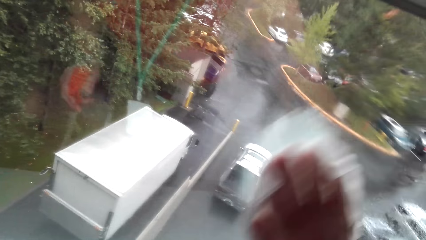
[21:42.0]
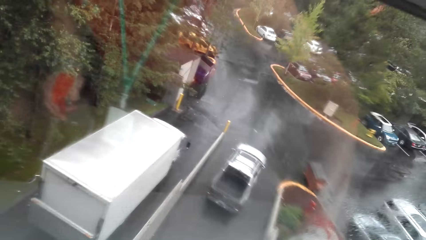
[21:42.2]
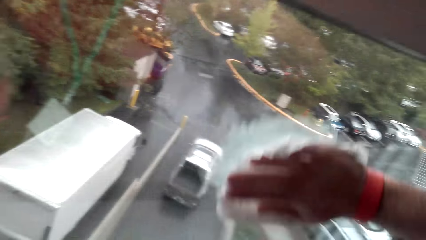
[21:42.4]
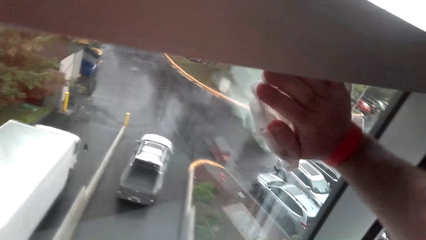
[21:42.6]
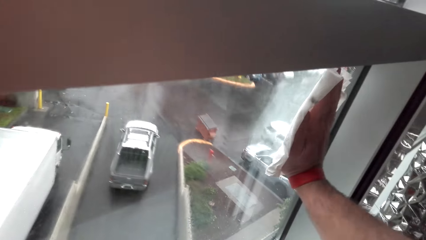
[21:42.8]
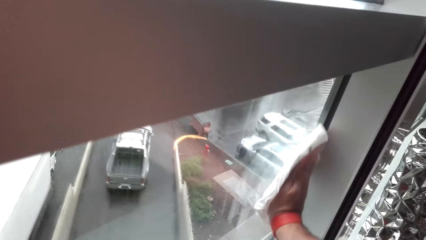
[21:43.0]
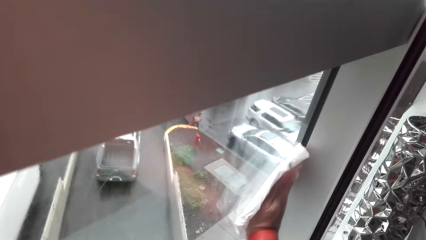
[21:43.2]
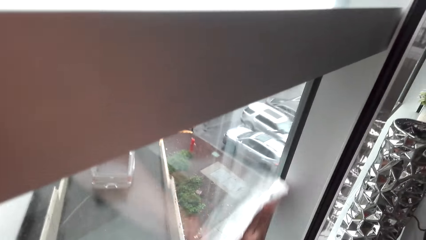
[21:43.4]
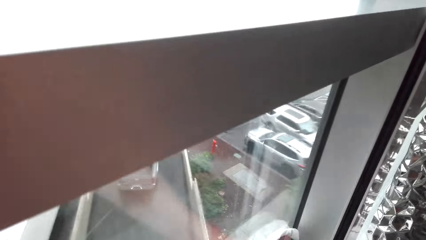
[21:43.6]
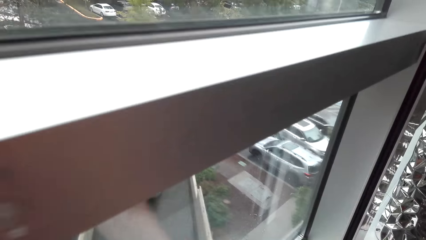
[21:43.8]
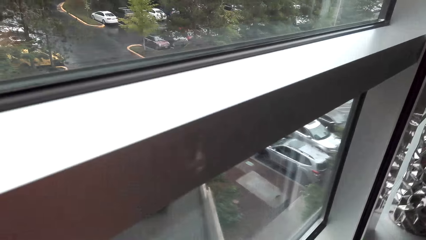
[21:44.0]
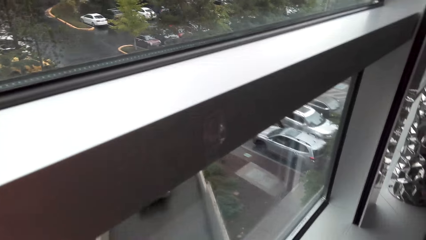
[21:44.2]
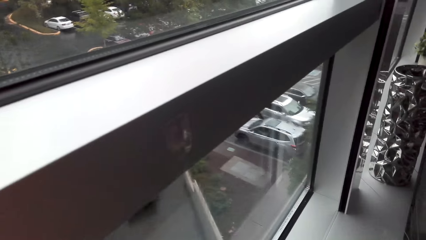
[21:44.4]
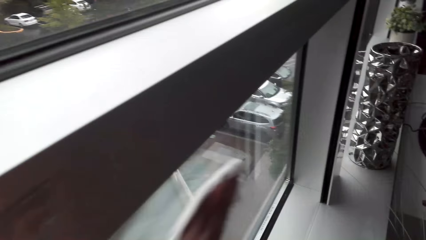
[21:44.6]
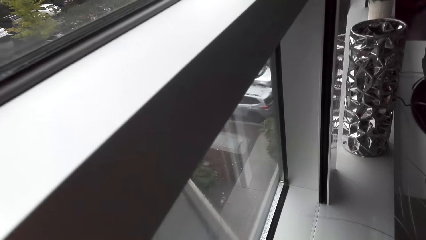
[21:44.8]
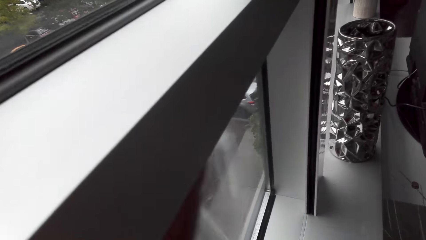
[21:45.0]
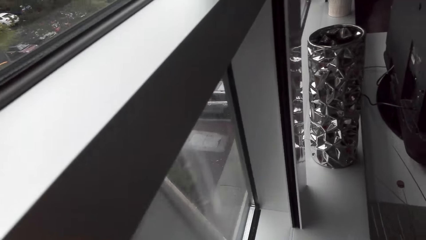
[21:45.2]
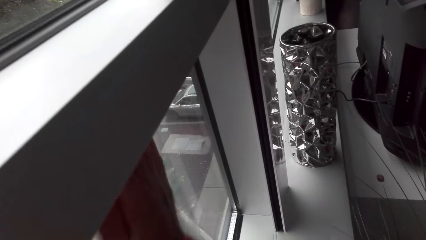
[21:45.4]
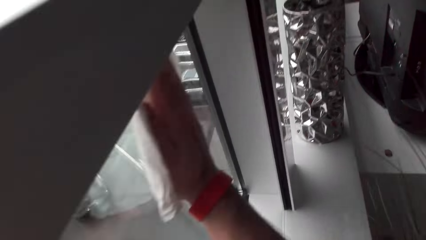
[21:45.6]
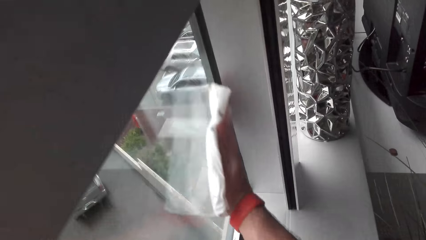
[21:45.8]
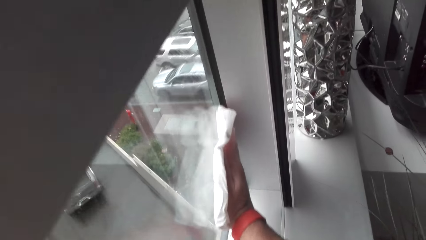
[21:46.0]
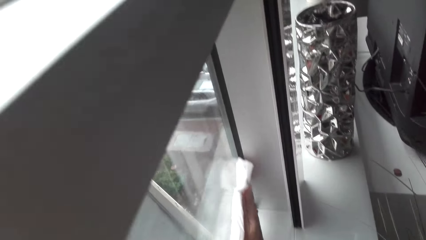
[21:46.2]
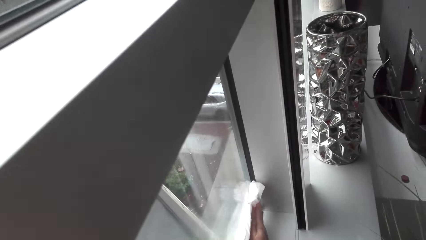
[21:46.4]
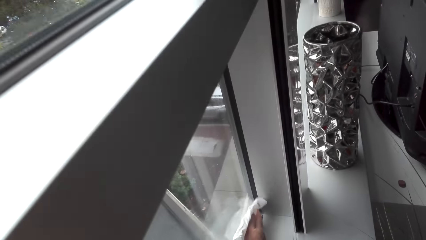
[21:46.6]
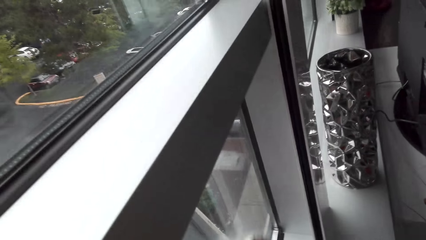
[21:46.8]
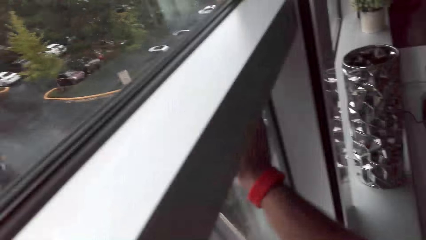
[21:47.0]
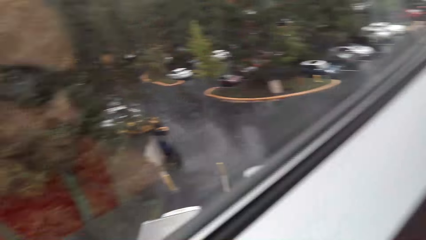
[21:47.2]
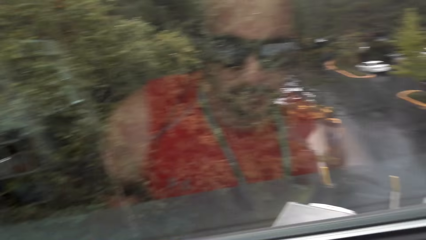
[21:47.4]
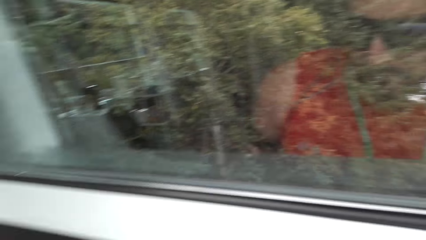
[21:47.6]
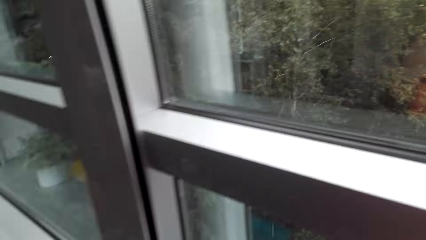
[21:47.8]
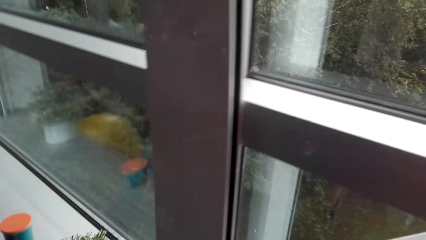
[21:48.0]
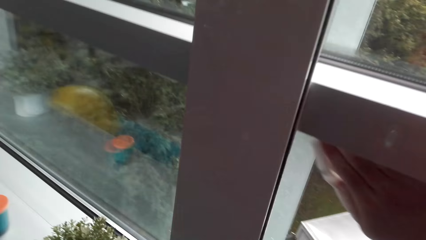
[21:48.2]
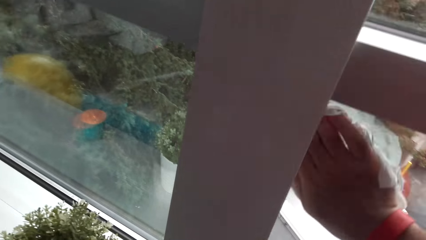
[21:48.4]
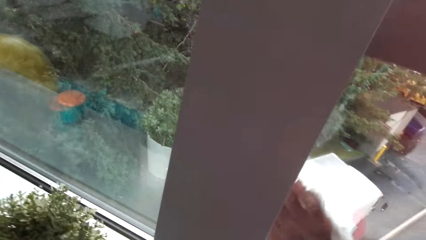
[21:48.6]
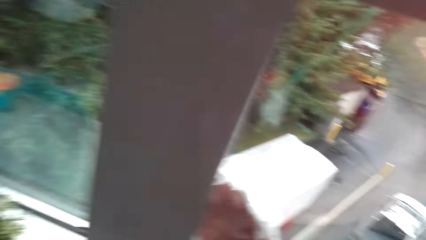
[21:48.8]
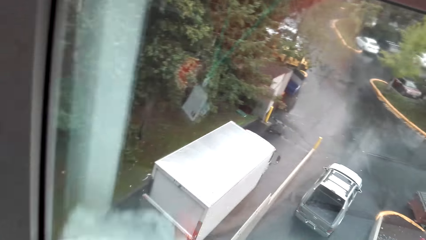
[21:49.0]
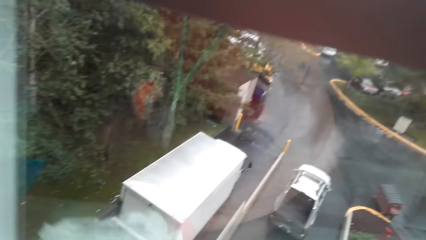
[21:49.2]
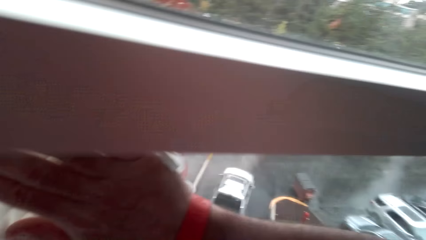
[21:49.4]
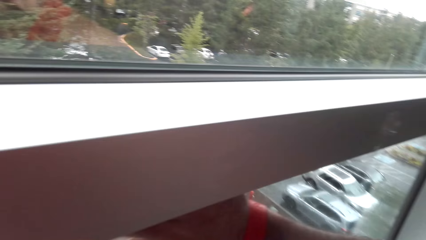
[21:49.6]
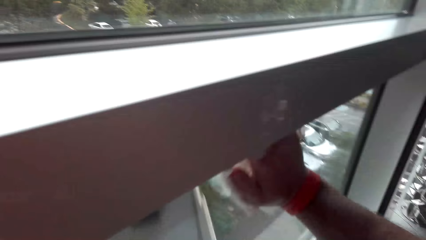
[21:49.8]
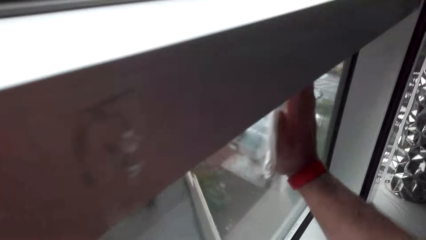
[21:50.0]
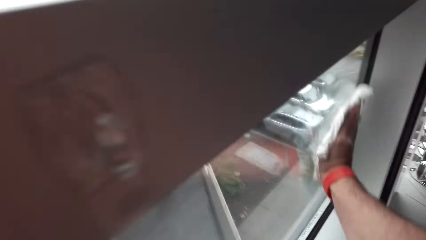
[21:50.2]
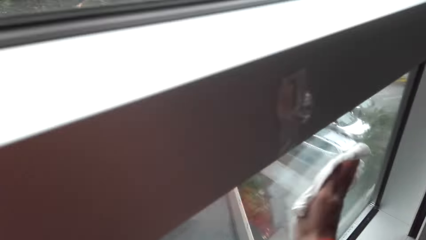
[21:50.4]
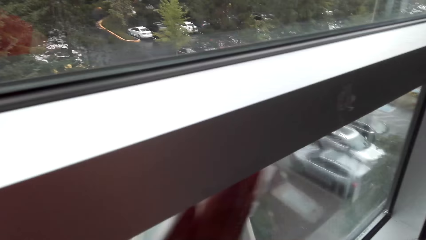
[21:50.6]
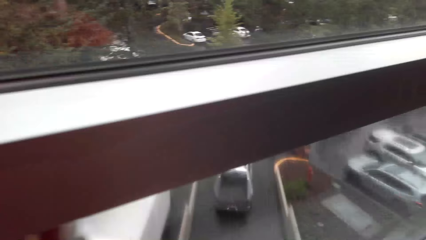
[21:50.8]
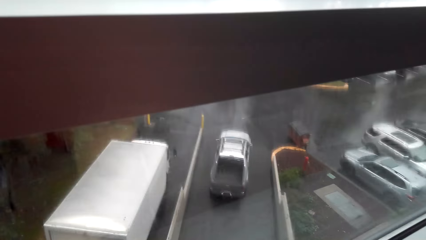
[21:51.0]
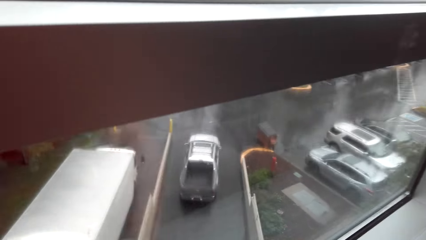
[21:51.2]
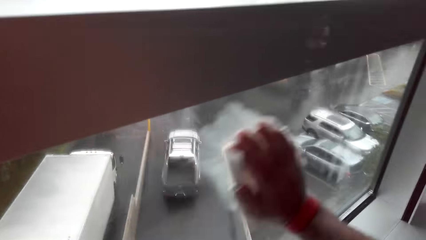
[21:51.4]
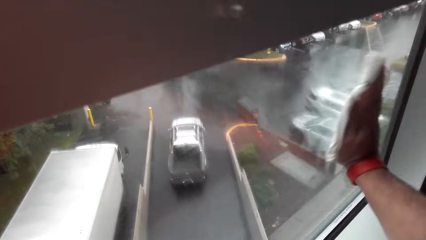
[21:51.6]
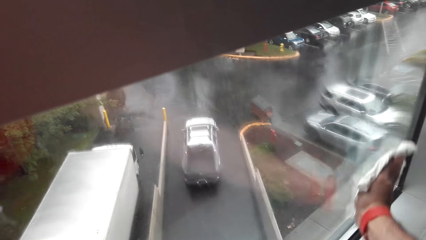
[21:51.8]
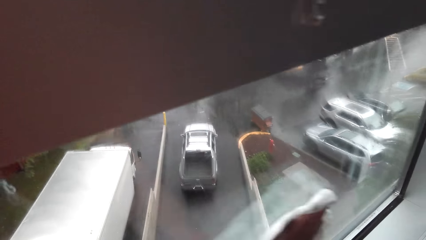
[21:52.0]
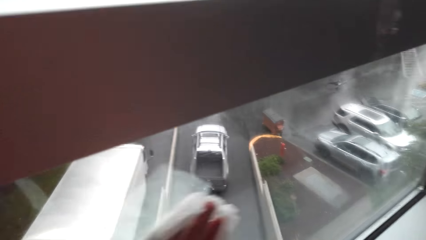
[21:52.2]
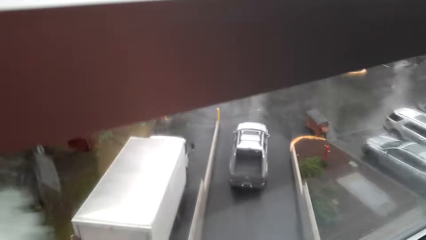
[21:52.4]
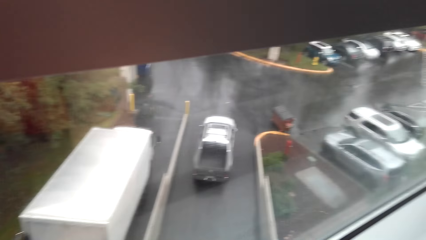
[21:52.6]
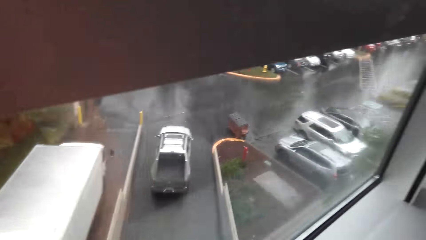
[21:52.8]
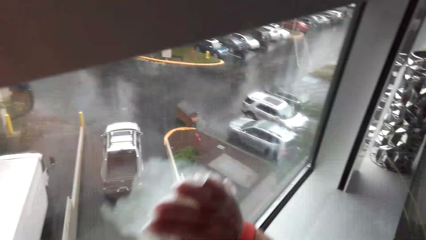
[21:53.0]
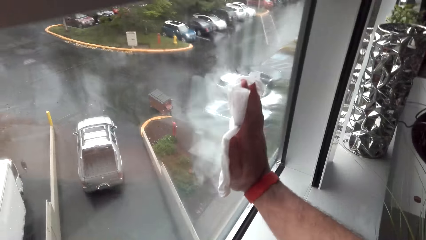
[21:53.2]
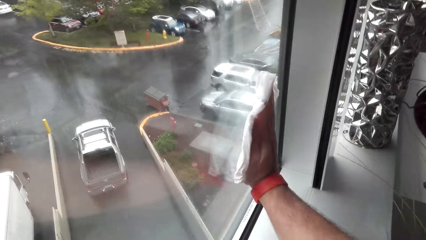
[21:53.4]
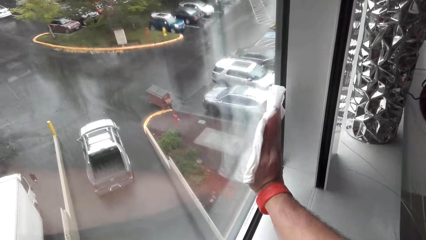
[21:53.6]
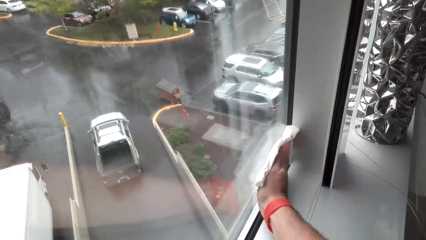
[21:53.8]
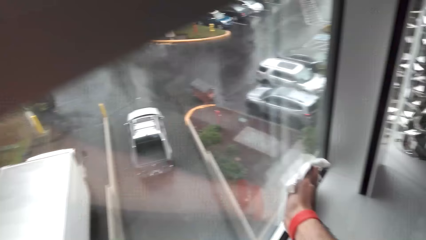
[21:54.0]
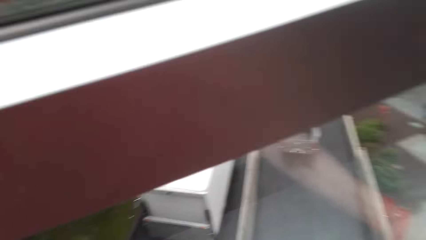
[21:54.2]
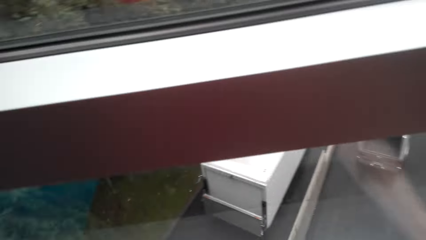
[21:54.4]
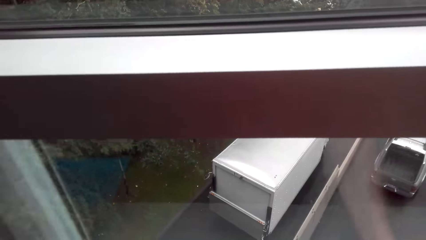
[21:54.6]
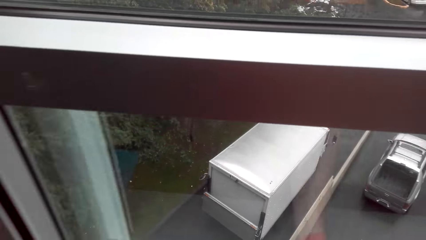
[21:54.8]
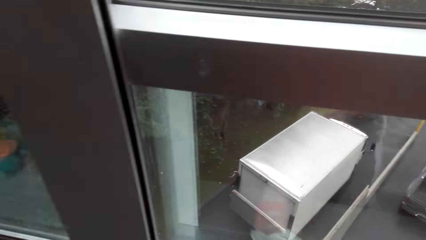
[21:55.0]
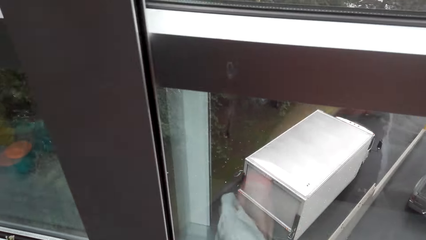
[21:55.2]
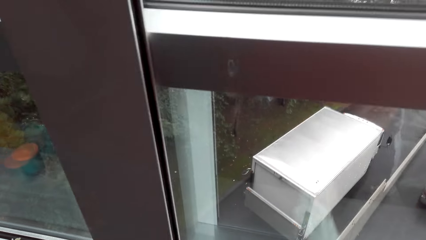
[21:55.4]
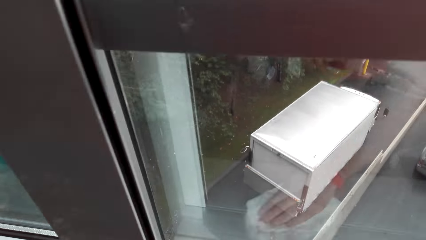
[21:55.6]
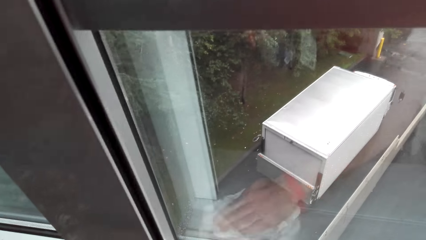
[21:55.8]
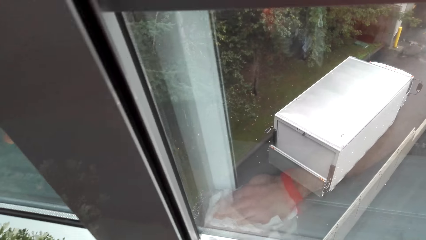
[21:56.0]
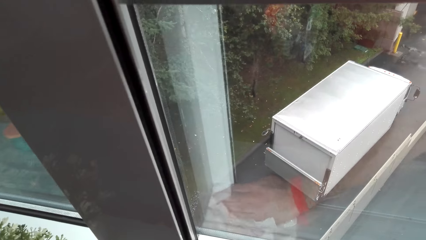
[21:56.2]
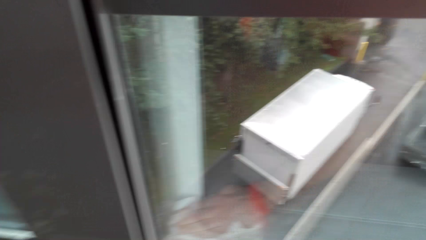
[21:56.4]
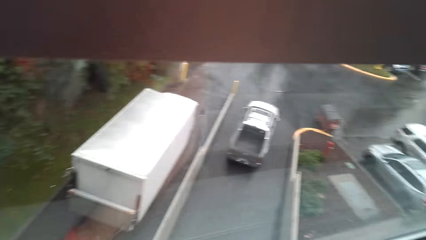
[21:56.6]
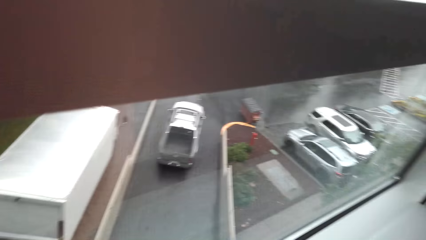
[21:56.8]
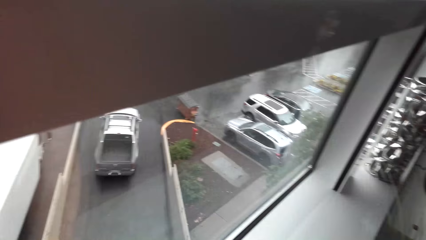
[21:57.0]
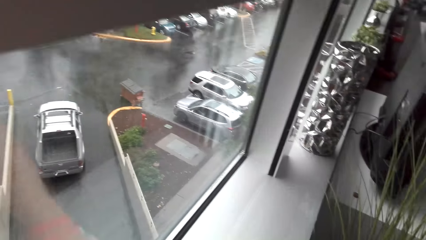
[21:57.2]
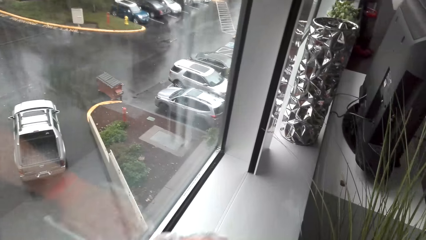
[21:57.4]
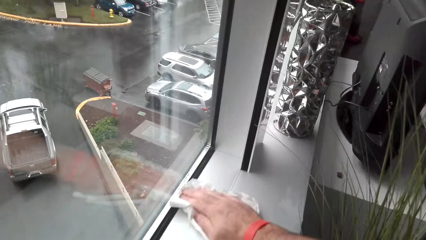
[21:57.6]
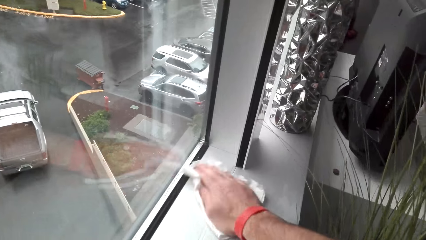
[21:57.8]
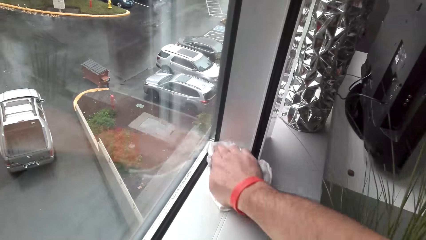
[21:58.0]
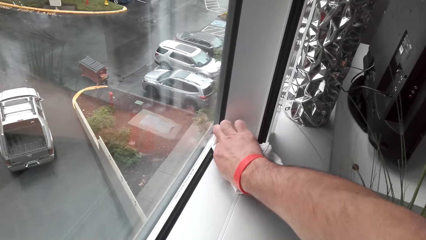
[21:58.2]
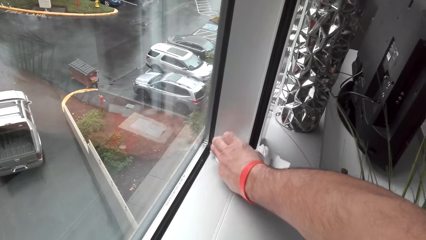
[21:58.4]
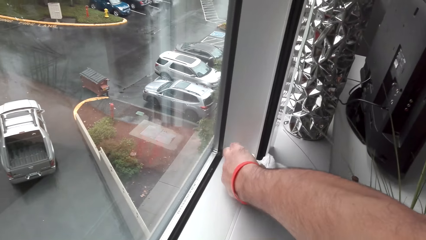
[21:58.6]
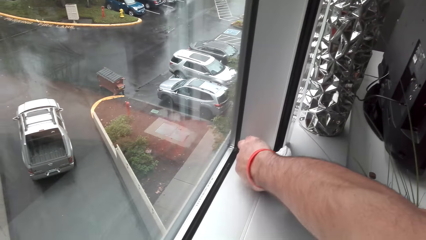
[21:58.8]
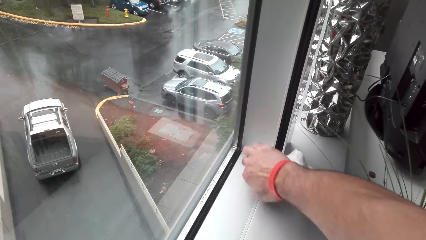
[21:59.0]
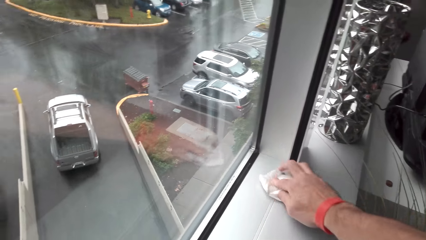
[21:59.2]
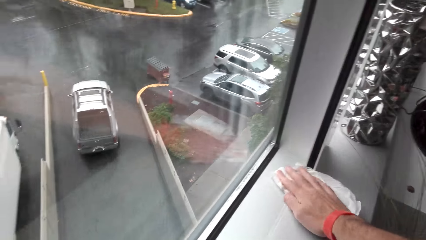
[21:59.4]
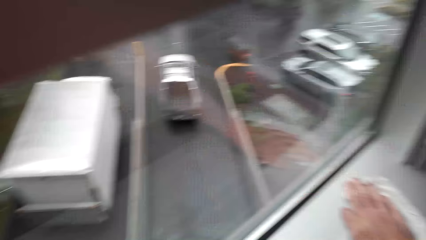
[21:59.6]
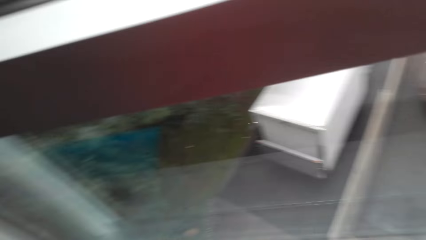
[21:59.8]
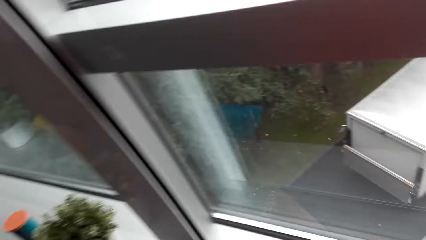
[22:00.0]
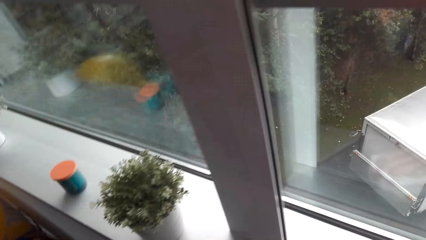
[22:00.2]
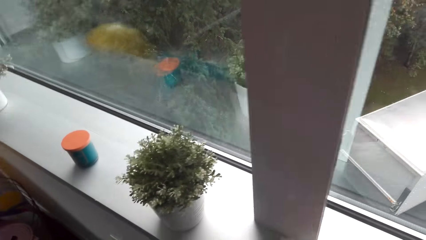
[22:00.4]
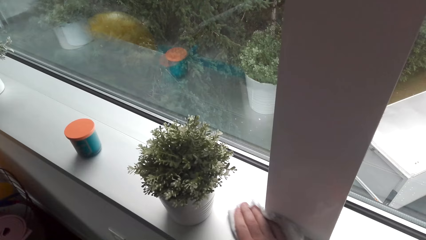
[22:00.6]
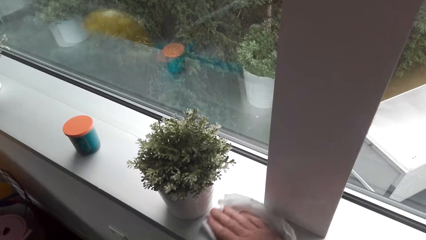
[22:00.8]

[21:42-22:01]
The camera wearer cleans across the surface below.
